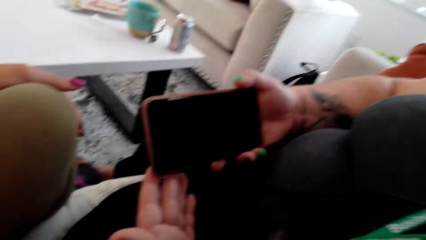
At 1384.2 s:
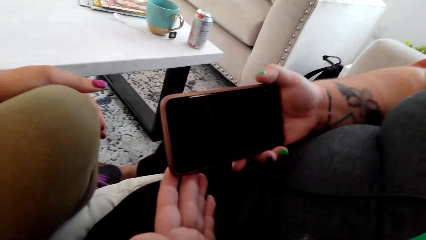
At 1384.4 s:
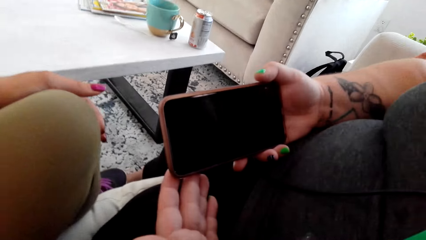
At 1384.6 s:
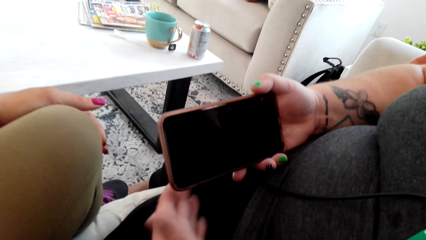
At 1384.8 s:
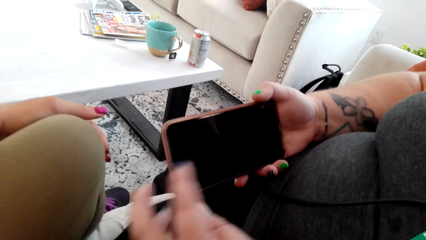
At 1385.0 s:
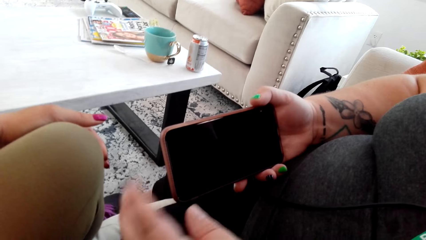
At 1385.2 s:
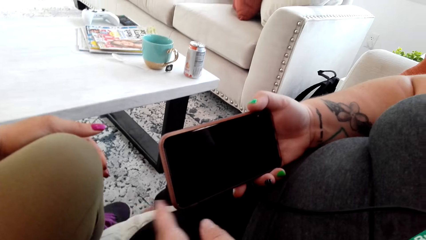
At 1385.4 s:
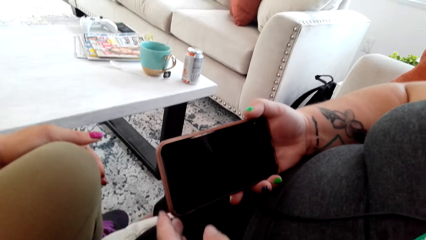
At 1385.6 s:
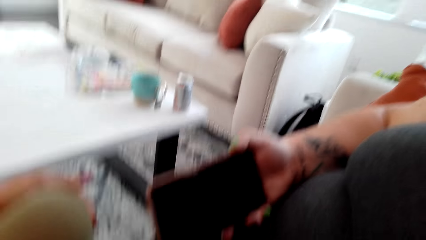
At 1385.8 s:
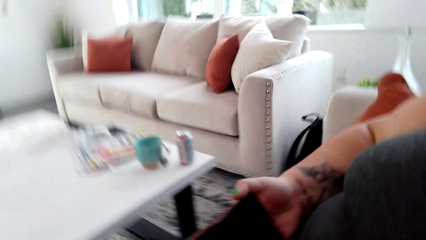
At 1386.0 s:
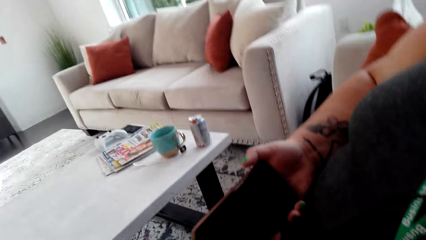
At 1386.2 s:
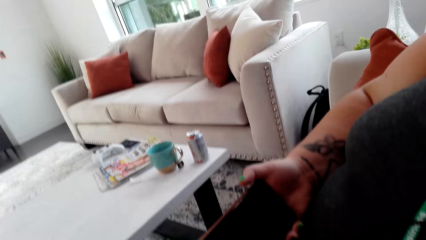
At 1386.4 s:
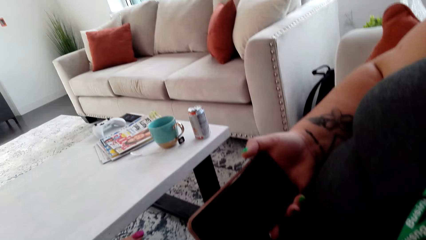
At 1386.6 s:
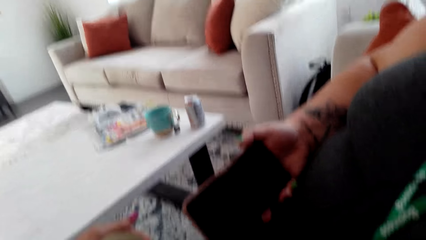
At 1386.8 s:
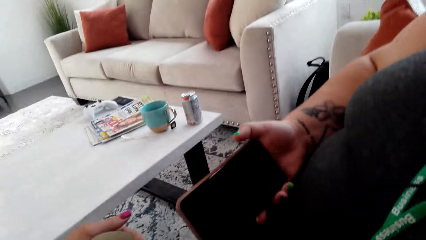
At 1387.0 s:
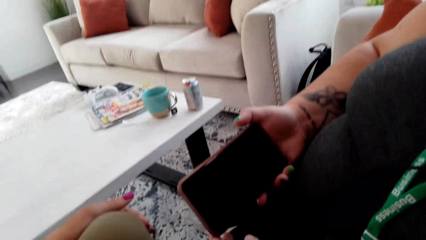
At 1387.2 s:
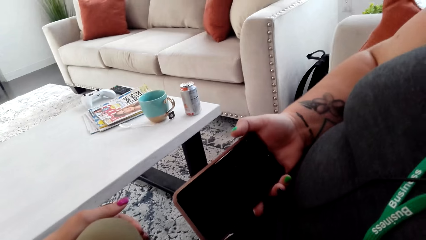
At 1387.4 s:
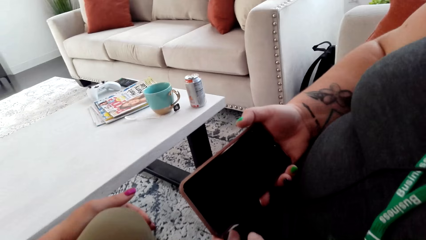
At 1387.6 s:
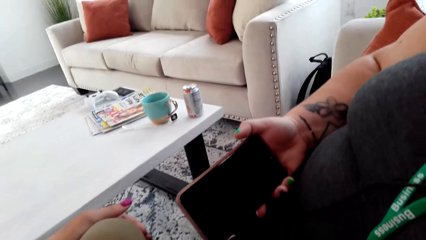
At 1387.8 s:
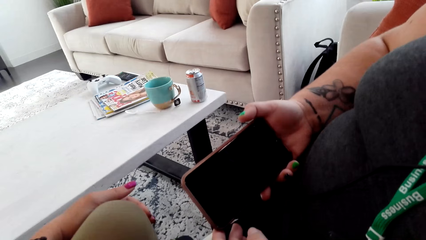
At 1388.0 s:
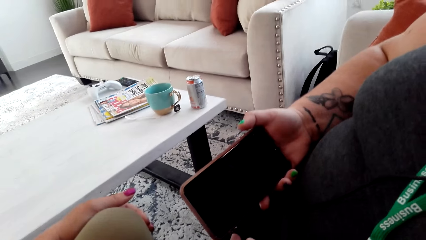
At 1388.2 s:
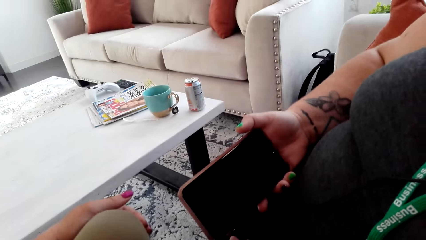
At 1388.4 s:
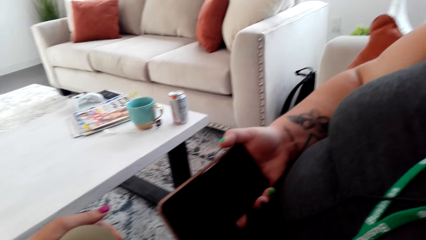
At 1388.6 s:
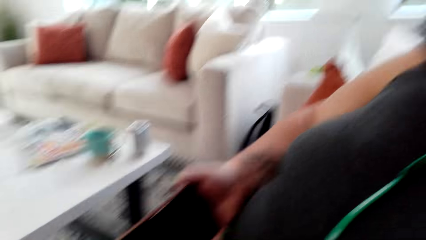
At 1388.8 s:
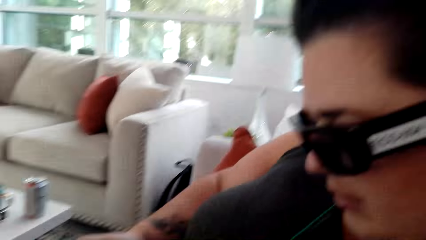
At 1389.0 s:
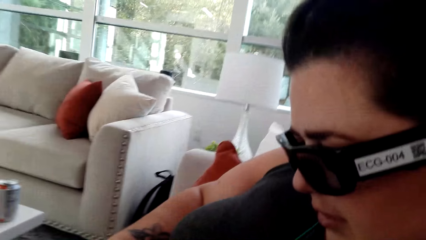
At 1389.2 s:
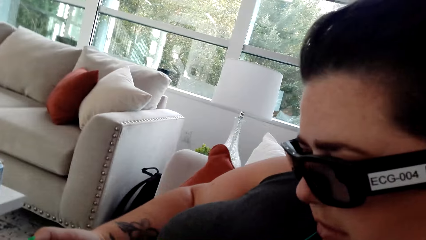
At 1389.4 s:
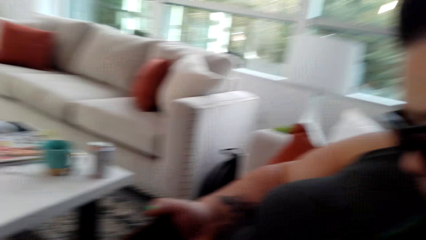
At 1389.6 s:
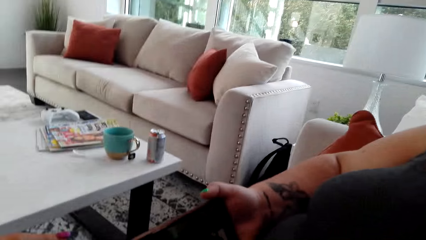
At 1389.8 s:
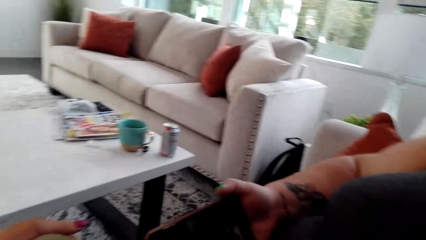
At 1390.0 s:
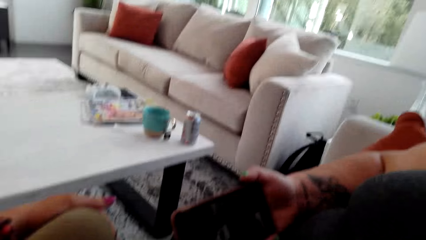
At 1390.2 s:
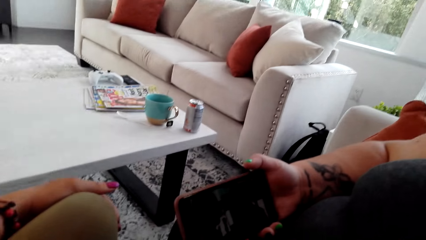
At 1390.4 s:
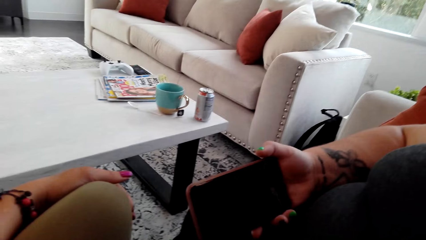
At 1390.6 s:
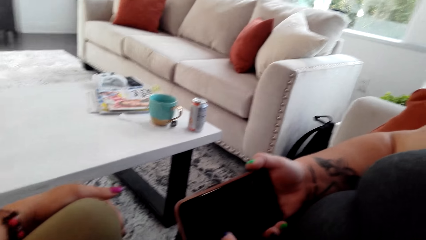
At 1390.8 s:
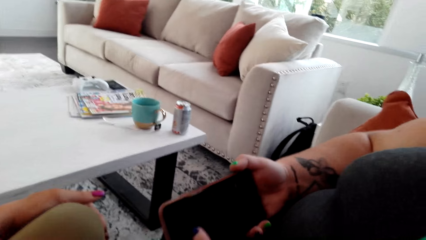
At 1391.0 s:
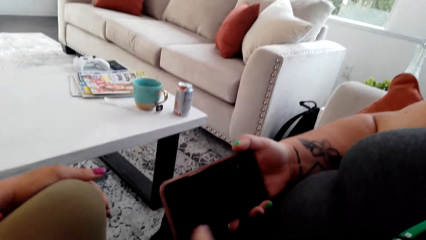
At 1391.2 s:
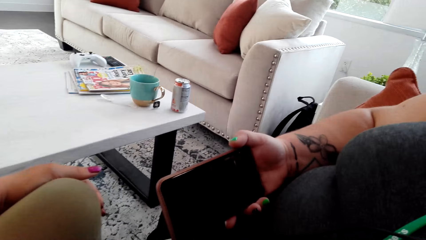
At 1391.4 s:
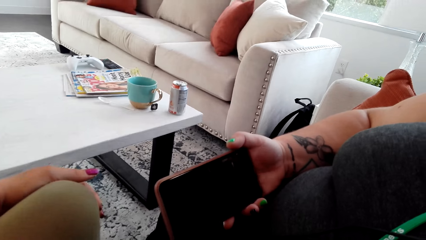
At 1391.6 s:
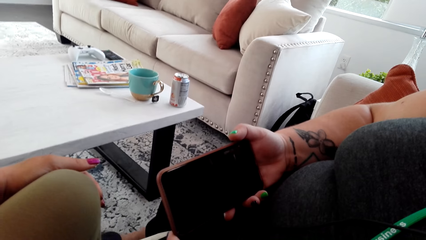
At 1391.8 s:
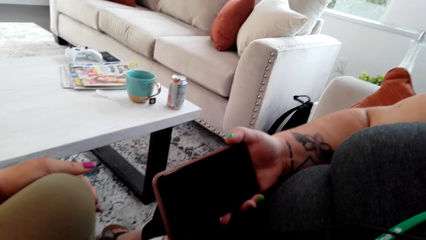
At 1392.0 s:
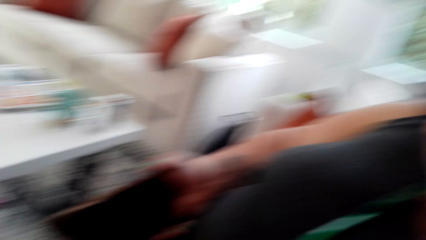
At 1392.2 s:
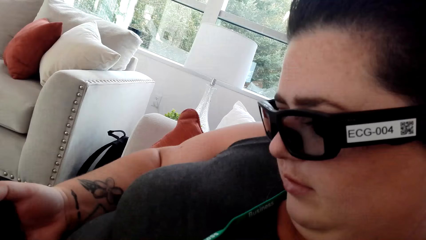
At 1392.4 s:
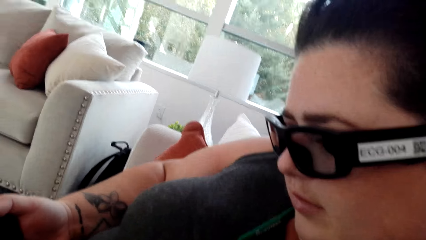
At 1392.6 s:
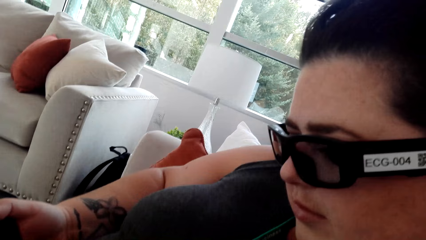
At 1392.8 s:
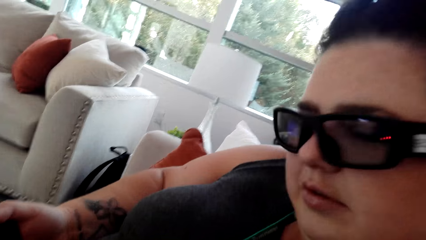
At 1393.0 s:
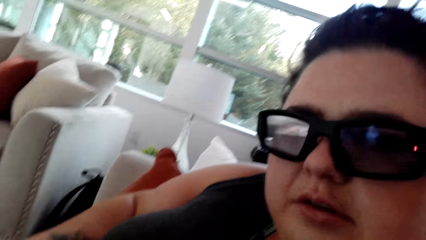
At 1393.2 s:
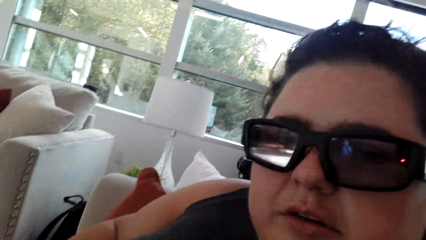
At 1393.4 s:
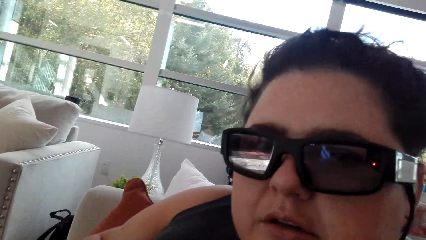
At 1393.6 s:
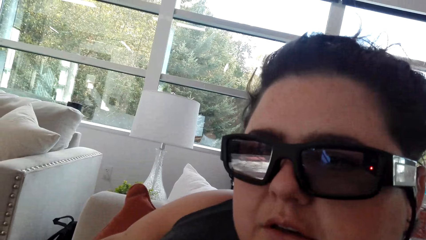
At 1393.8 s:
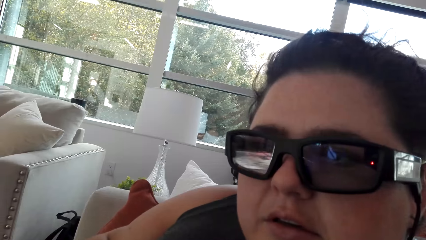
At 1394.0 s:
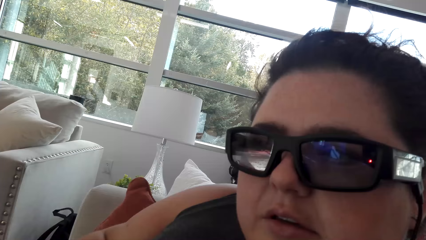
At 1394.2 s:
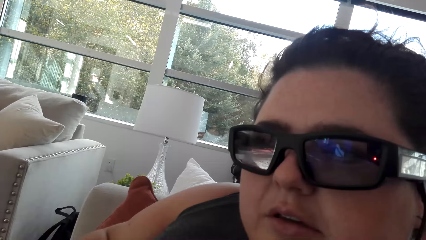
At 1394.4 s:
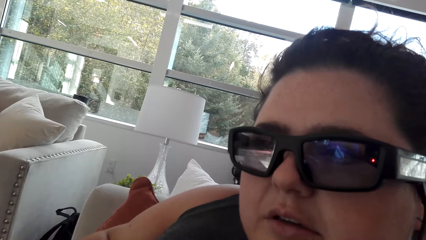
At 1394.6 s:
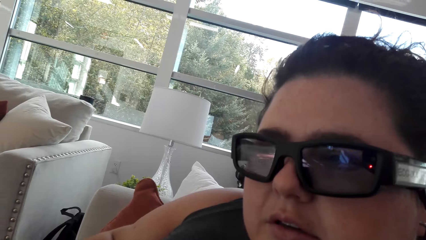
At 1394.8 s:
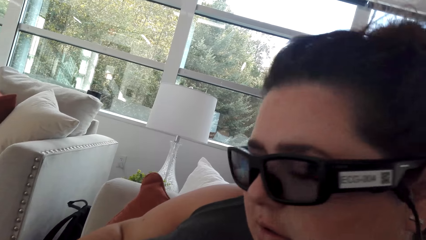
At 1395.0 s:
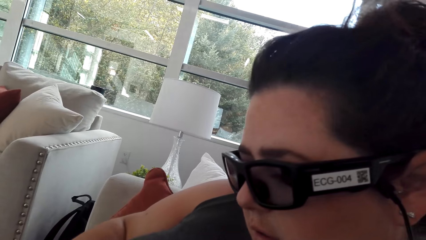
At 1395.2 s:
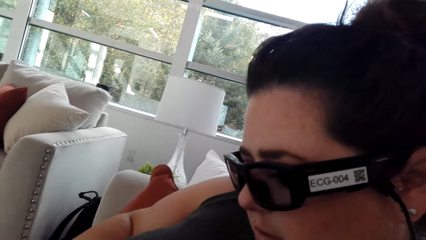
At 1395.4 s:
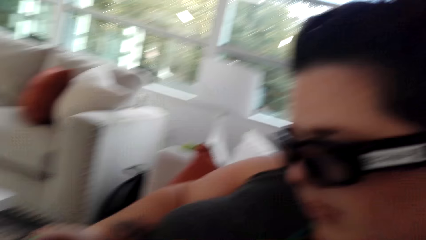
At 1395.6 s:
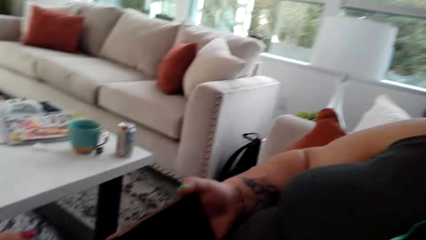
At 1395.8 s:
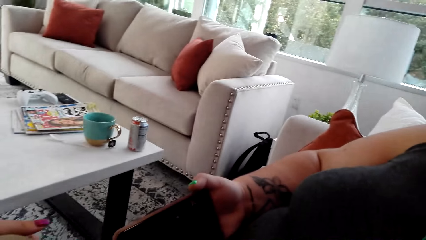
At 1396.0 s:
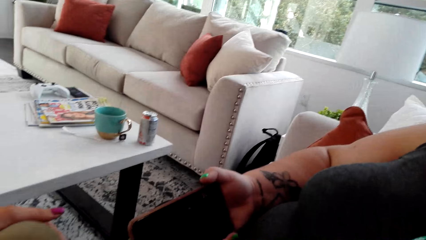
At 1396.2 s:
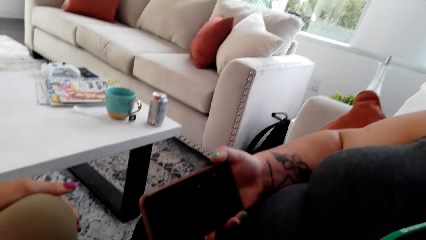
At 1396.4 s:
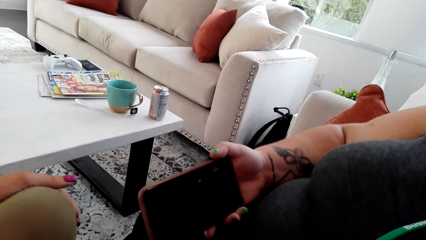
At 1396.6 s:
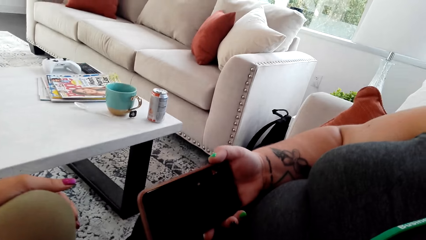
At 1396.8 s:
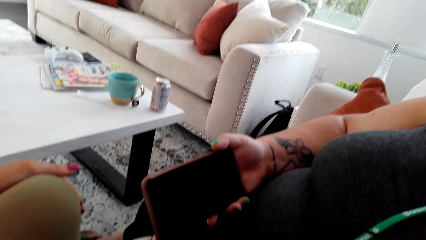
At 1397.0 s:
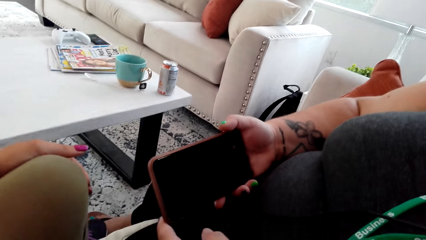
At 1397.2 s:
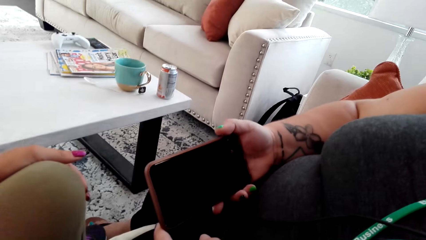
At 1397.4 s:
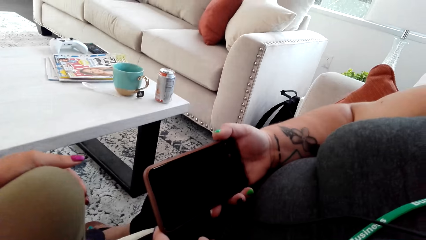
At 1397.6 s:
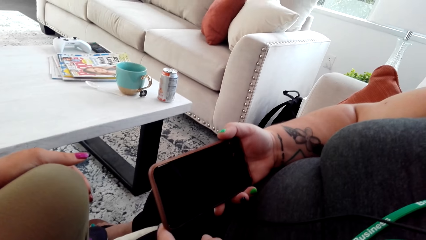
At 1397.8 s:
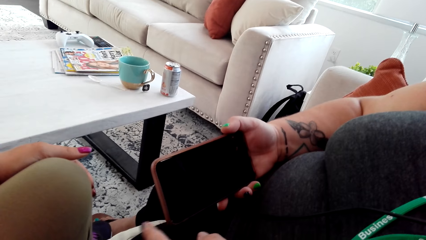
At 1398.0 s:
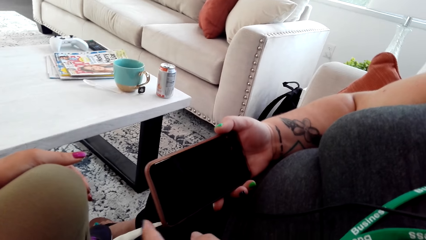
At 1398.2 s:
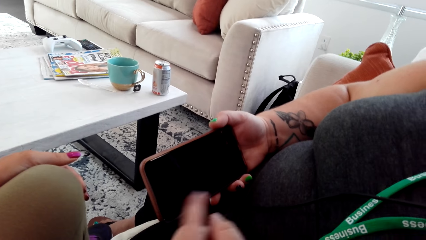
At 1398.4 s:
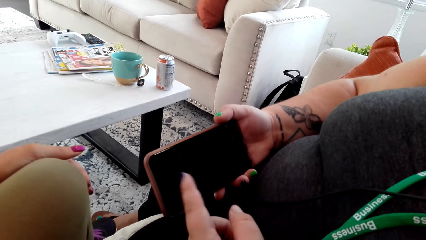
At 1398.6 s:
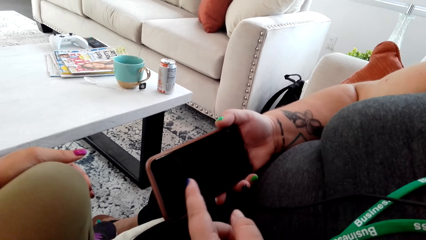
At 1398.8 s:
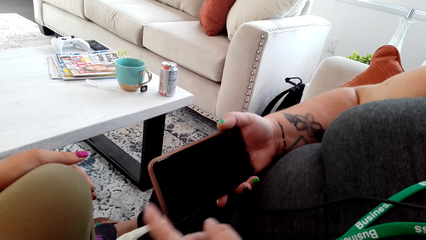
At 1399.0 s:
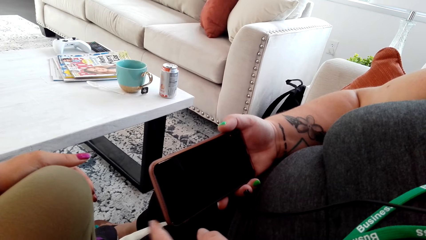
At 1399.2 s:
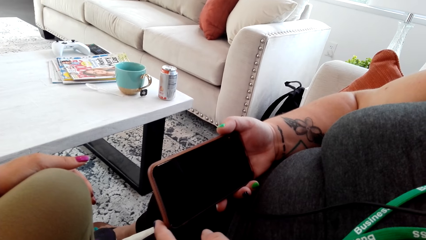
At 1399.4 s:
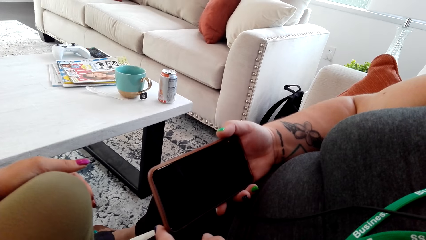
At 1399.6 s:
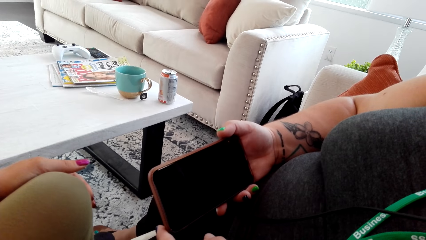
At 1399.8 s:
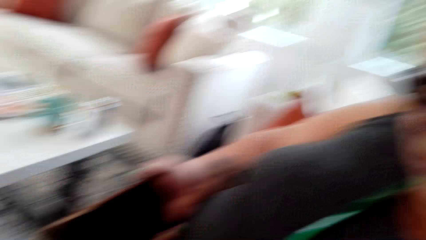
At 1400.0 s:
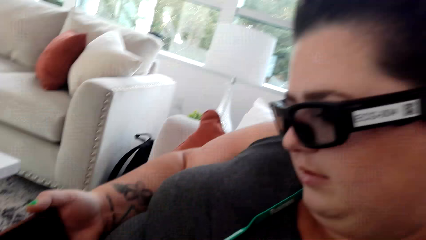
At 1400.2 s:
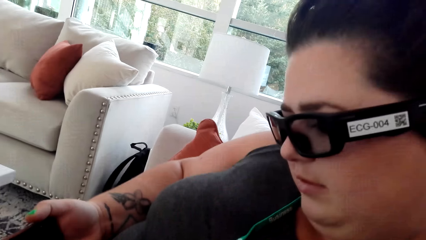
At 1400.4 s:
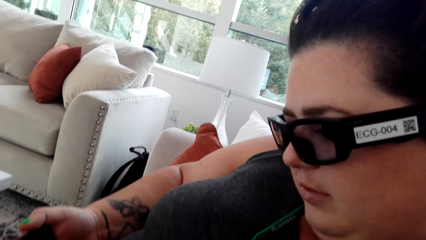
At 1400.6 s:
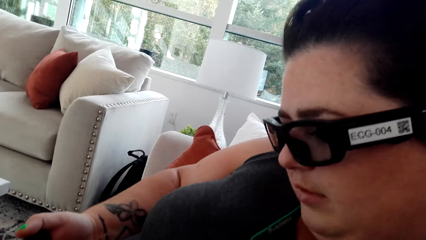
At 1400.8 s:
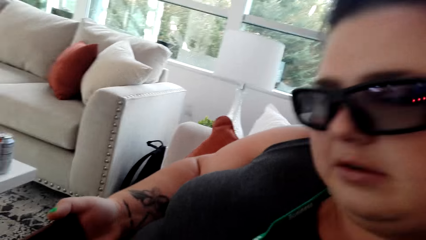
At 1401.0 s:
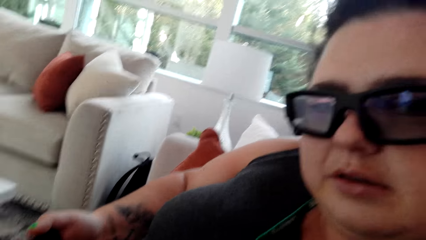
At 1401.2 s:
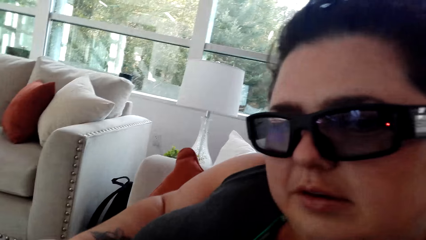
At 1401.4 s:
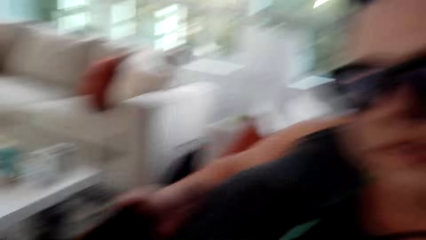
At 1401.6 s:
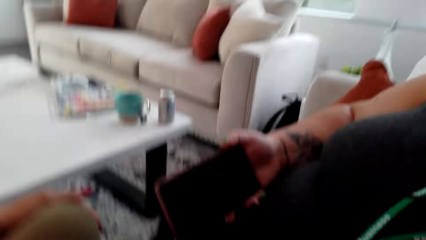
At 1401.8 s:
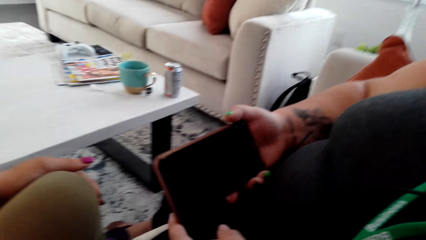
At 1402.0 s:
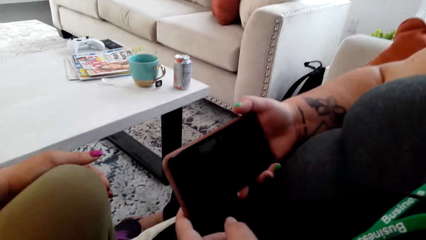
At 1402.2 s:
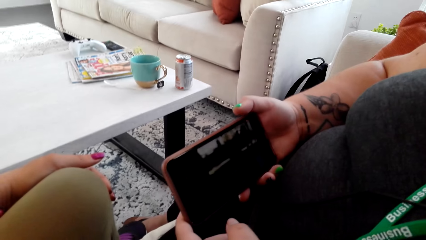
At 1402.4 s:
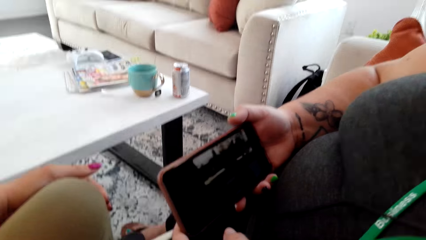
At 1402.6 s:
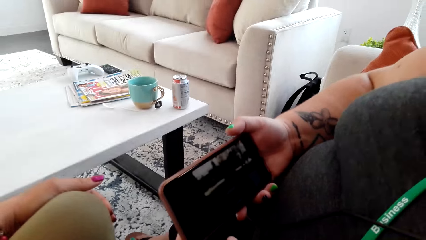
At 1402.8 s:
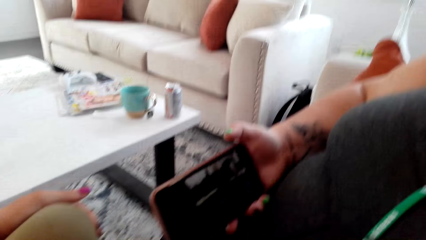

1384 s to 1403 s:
A woman shakes her finger. The woman points at the phone. The woman talks to the camera wearer. The woman watches a video on her phone. The woman points at the phone. The woman talks to the camera wearer.
